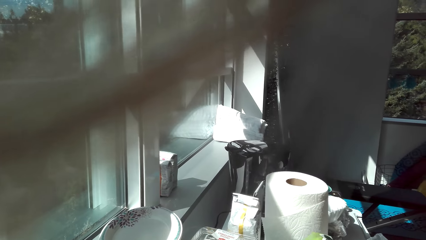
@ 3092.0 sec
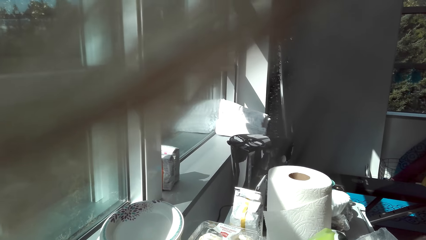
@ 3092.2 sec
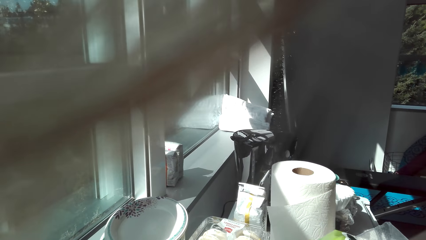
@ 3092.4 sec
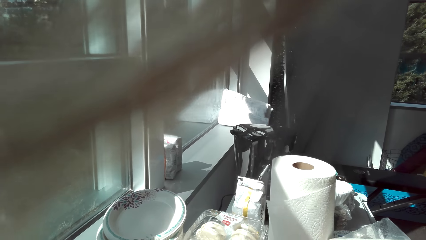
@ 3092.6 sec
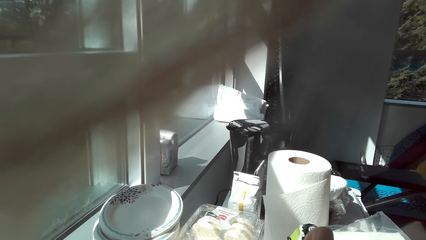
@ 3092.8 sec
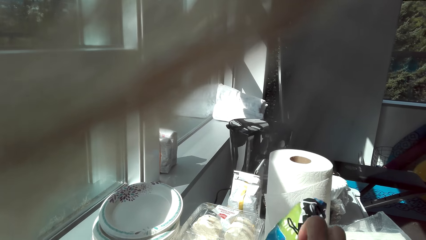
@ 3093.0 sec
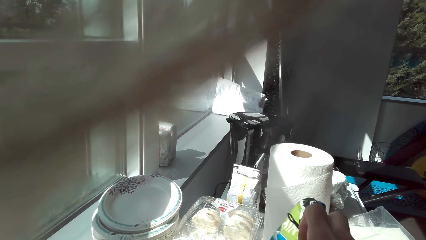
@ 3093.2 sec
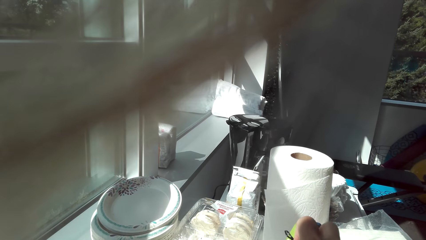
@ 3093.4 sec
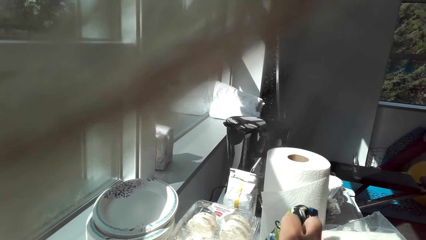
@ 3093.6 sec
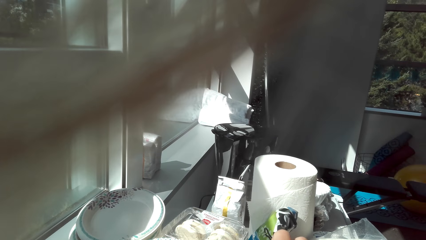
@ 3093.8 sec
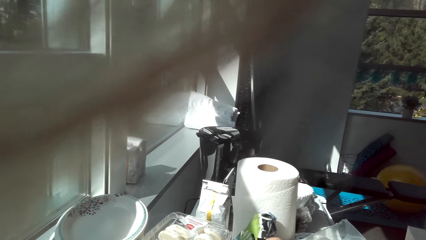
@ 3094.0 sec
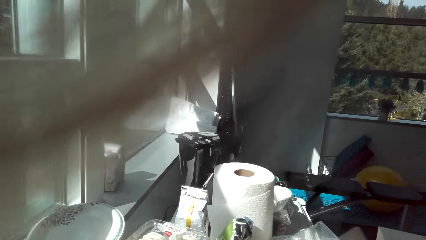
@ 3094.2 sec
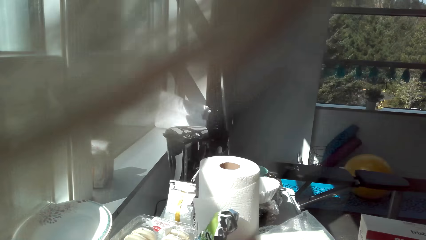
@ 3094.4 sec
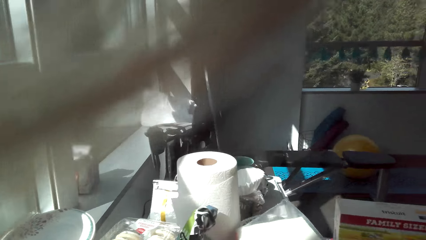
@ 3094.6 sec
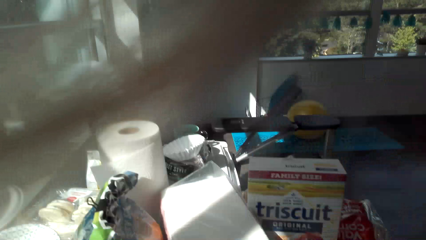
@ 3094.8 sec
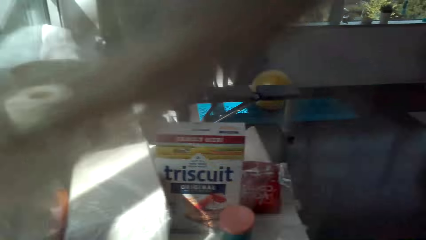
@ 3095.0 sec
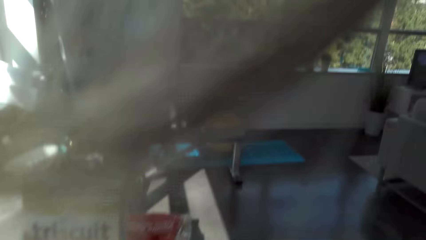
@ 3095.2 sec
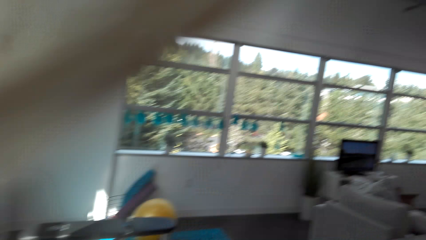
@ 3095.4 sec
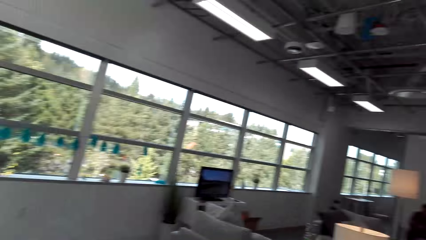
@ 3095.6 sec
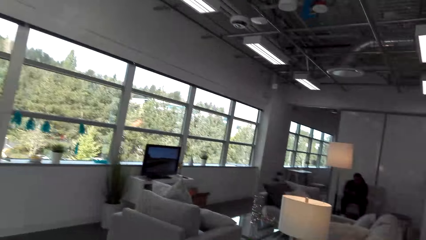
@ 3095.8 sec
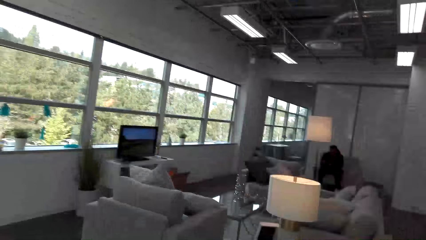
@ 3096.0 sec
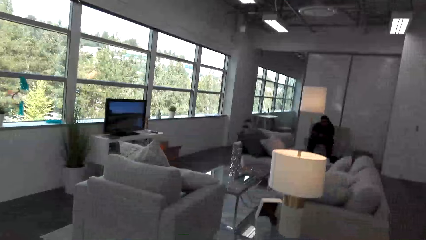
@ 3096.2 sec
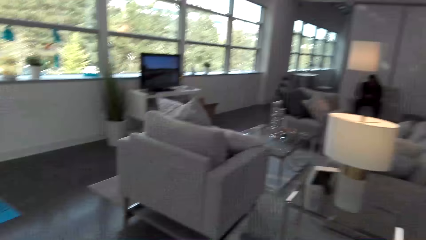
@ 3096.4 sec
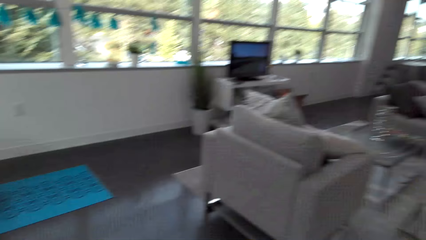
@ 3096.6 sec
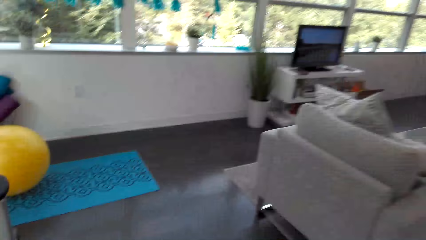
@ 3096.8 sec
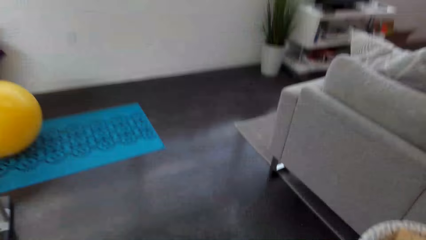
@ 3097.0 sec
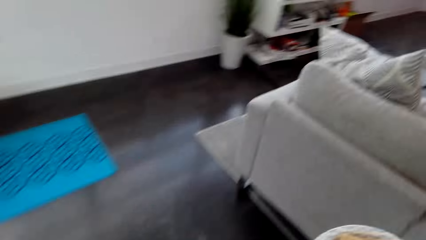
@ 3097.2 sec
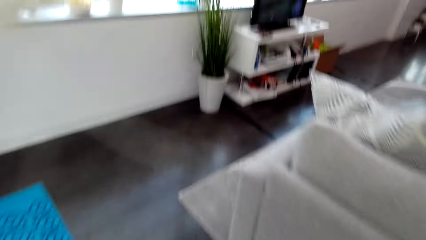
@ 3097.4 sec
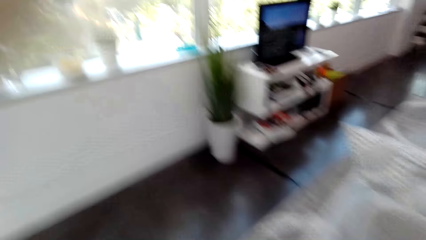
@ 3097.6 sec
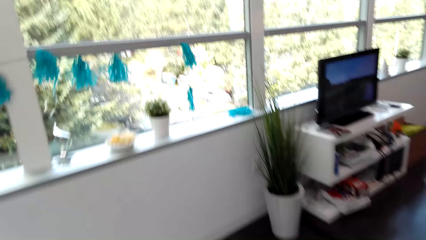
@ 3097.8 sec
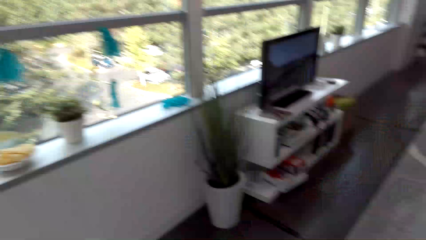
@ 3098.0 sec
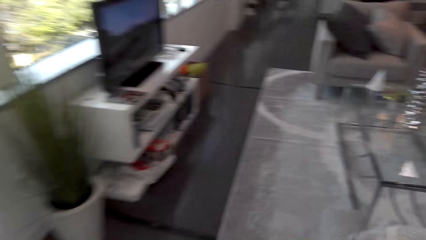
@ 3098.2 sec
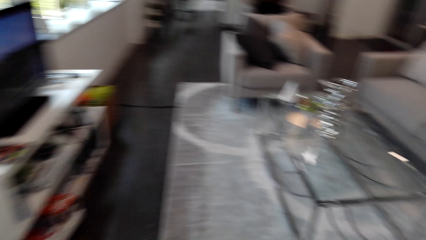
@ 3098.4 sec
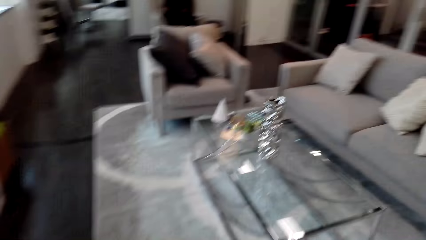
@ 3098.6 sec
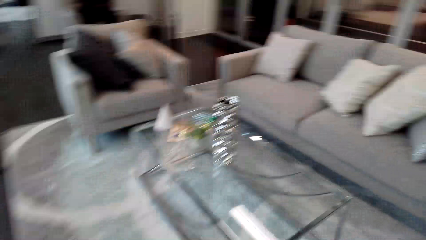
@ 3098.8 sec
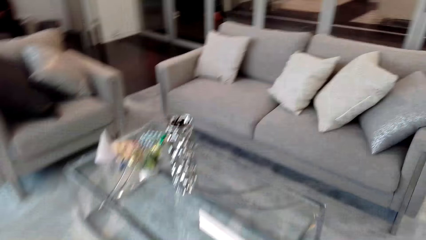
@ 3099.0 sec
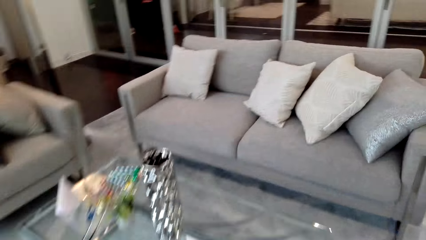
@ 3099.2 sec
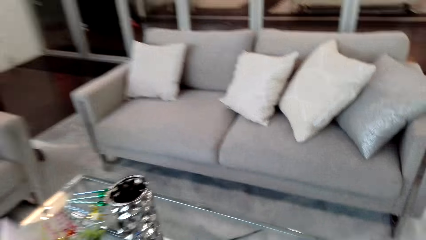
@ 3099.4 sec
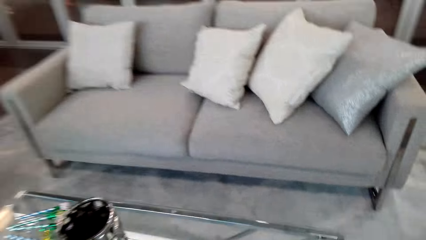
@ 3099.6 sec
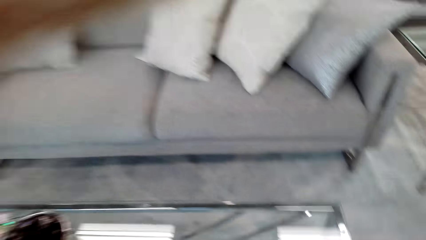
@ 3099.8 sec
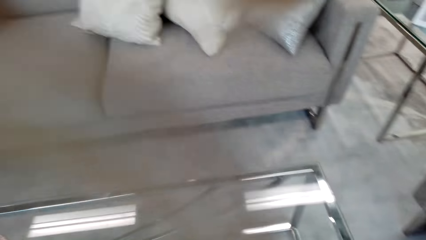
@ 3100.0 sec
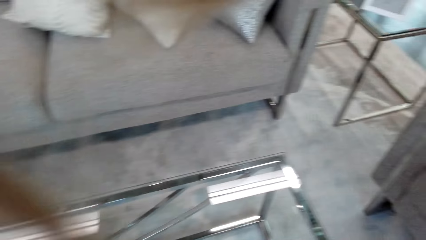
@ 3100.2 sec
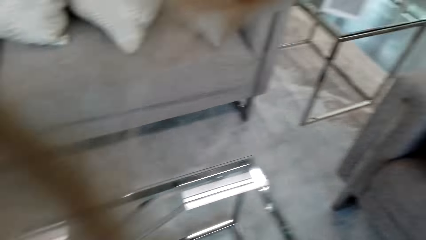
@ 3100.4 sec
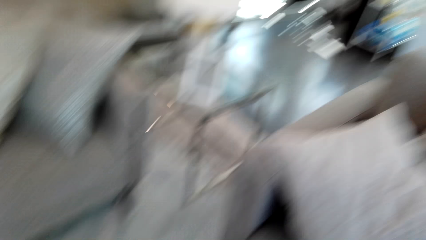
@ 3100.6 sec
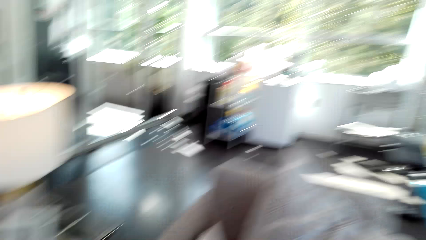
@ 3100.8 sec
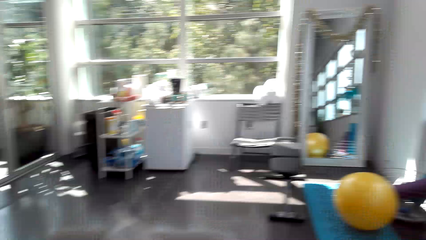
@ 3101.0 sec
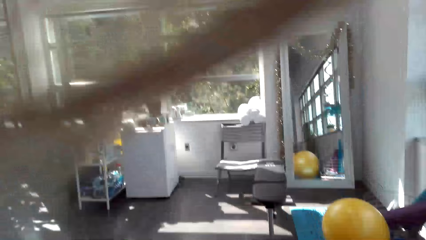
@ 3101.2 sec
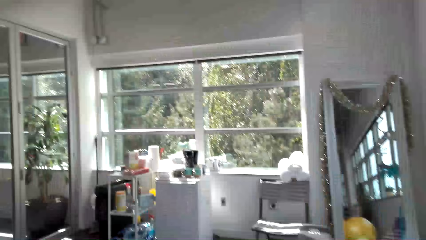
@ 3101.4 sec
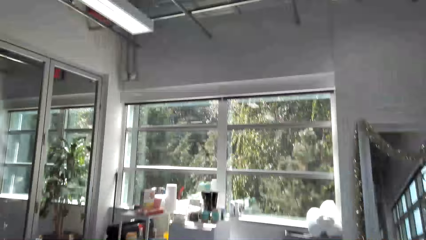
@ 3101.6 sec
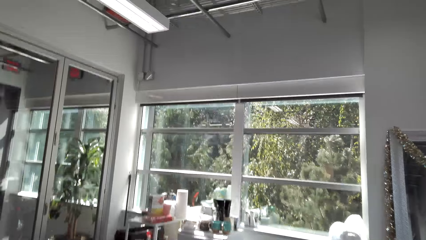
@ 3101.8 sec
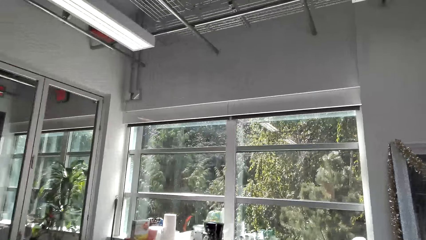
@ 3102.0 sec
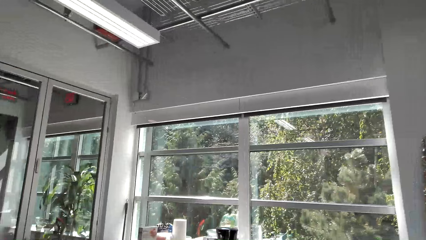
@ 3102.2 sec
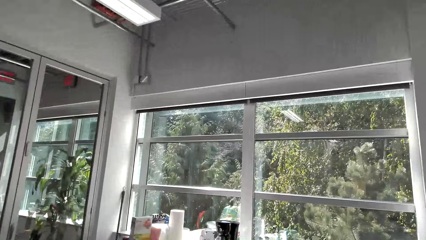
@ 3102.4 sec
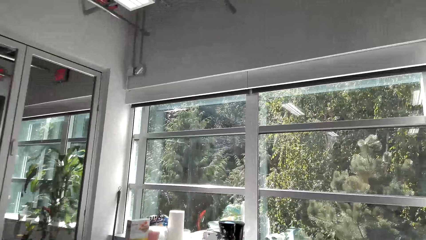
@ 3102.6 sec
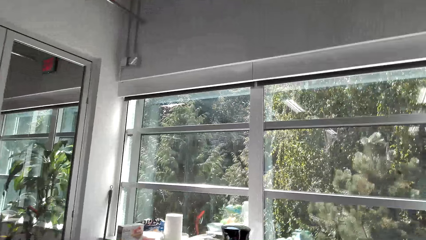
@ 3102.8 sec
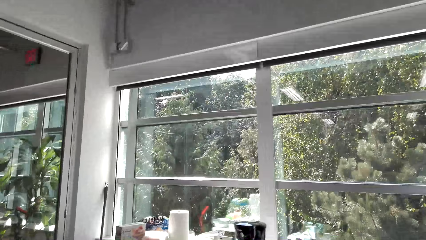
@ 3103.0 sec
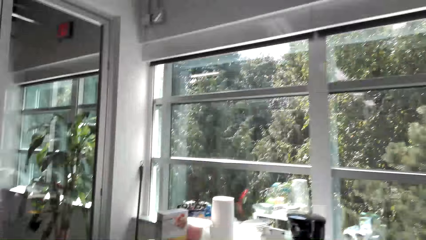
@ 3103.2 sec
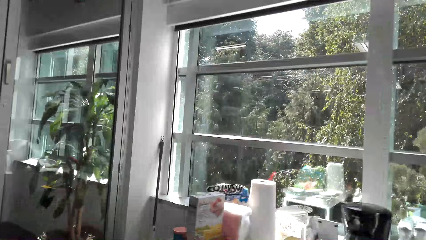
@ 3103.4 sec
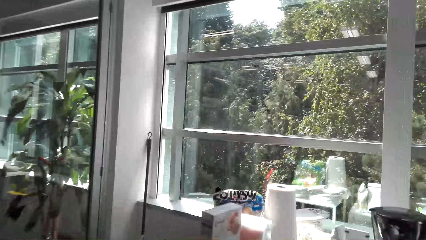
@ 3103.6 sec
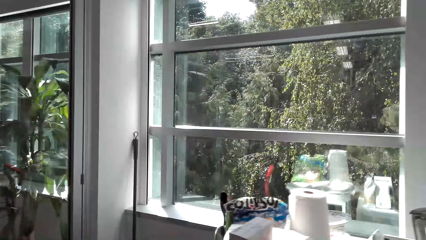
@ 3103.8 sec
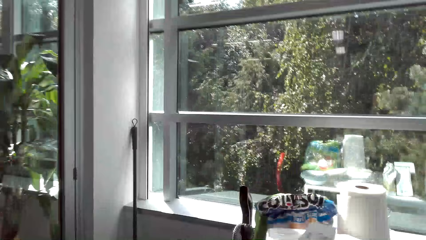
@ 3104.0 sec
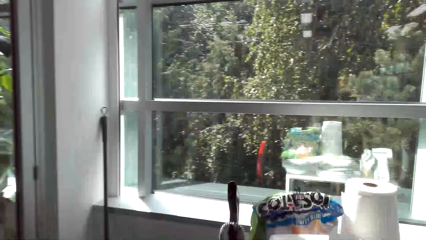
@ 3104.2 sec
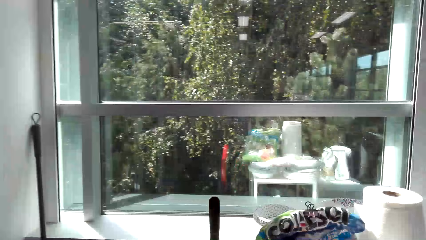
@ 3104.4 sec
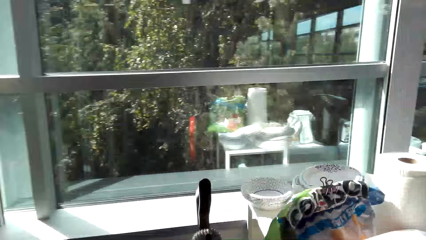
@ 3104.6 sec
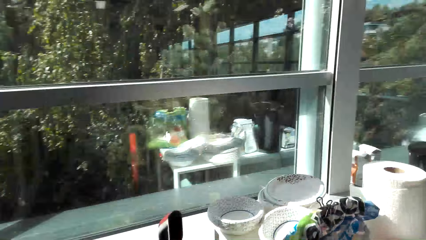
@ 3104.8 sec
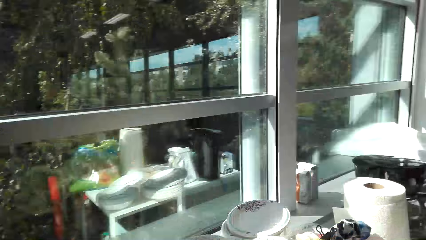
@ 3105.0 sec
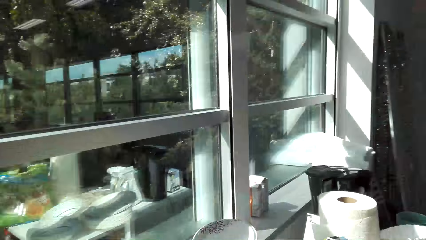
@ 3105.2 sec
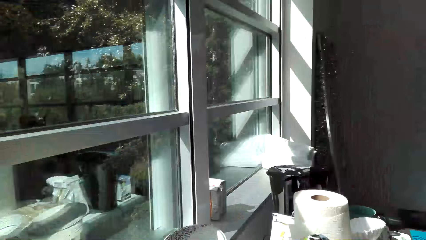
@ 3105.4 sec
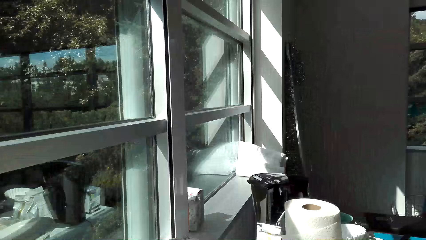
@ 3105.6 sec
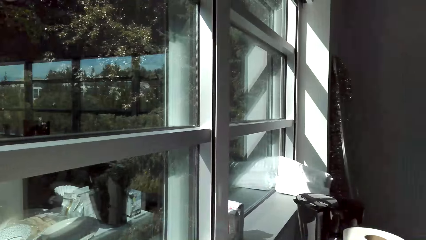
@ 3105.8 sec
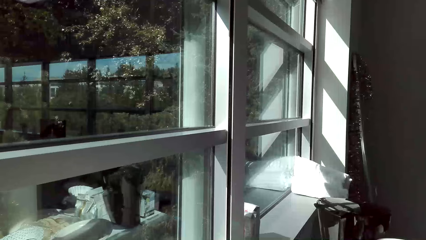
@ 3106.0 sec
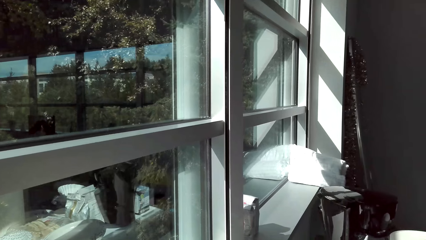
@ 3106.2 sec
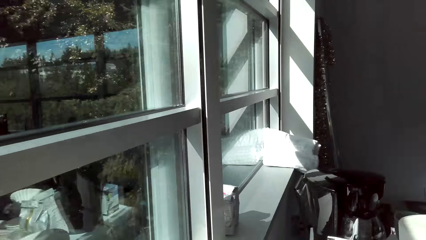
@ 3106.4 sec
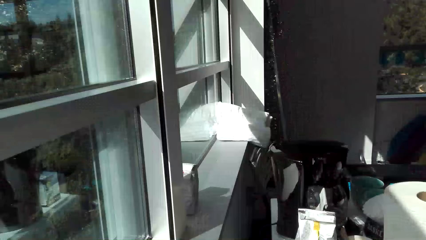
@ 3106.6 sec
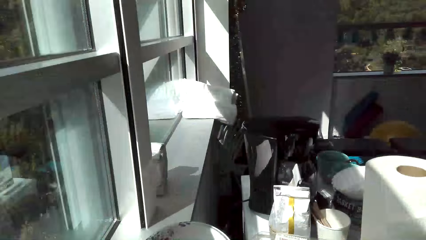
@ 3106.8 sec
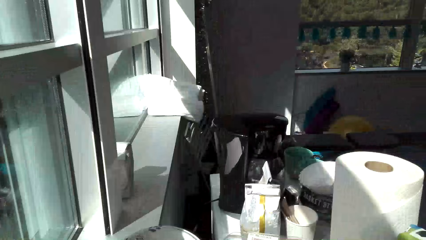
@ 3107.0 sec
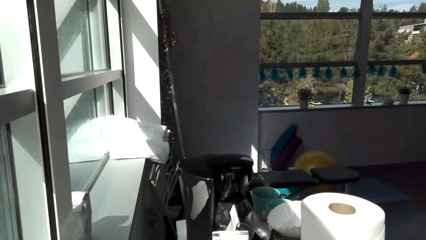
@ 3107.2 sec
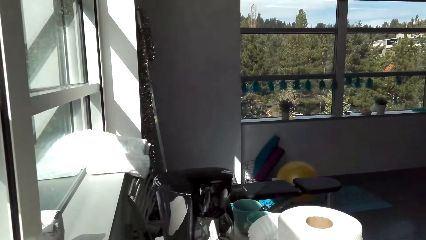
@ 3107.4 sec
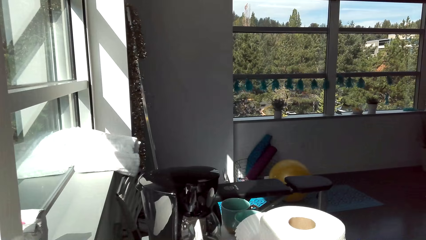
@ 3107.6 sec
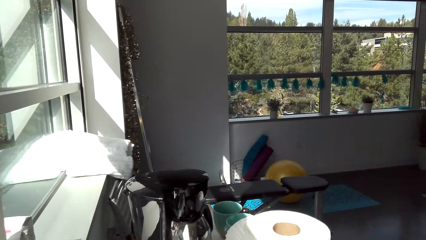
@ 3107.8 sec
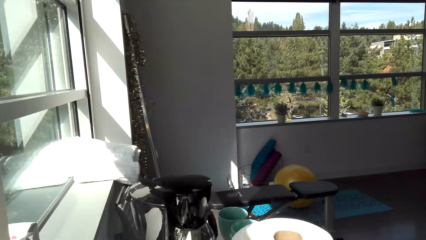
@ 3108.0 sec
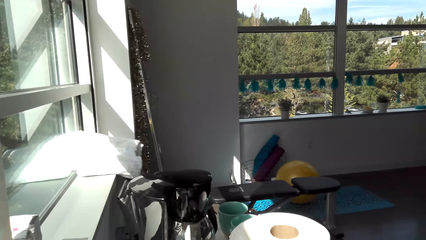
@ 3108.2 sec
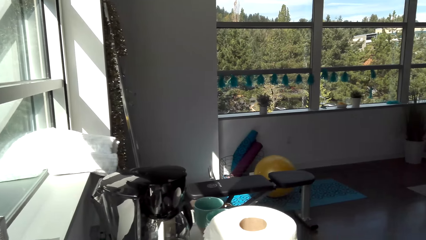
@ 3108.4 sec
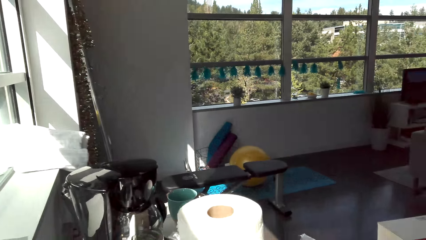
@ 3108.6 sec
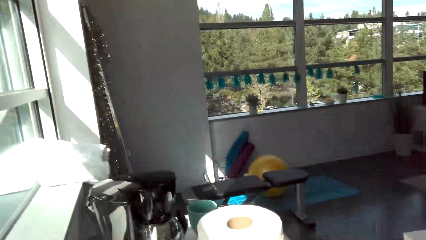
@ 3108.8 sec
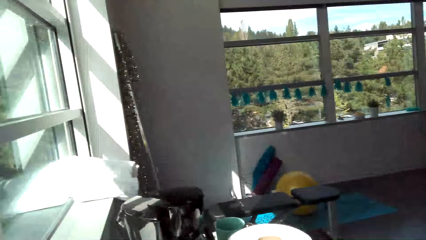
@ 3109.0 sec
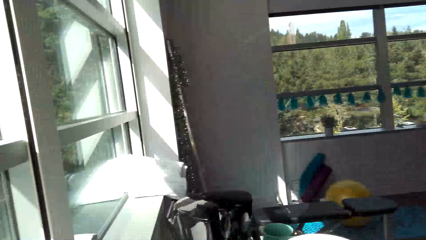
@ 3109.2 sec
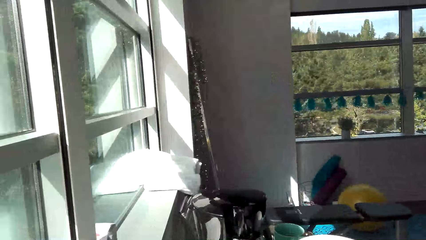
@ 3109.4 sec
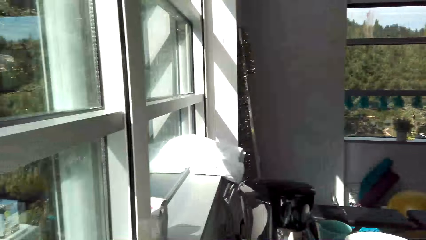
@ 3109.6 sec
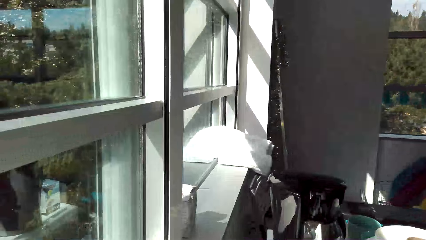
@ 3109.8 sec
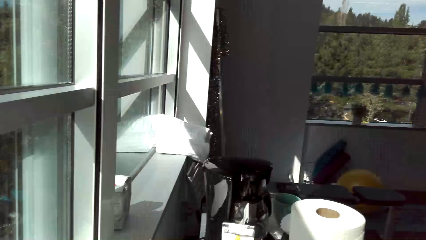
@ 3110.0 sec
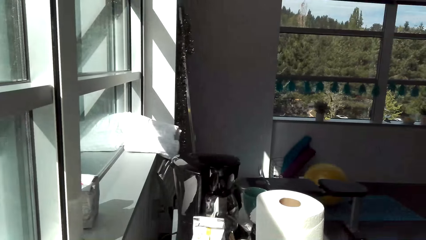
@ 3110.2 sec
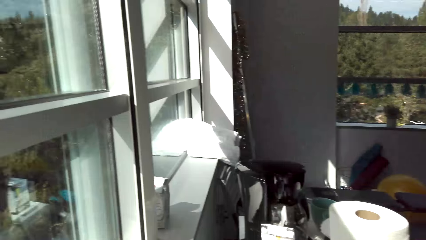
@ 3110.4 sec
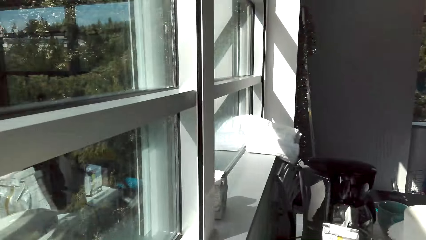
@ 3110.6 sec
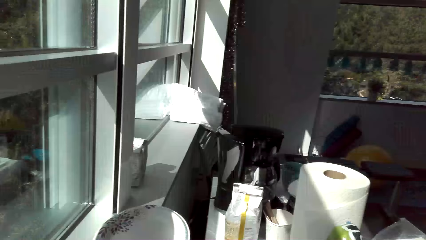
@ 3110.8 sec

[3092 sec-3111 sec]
The camera wearer puts the packet of crisps on the shelf. They turn around. They walk around. A man sits on the chair. The man stares at the camera wearer and sits on the chair again. The camera wearer walks around the room. They look around. They look around again.
